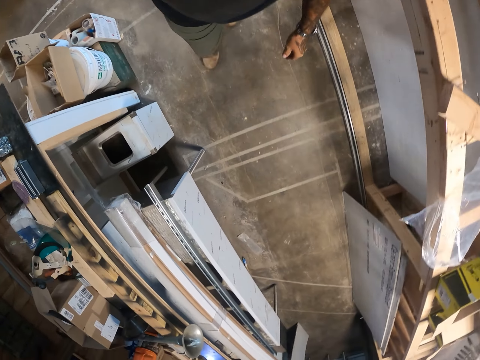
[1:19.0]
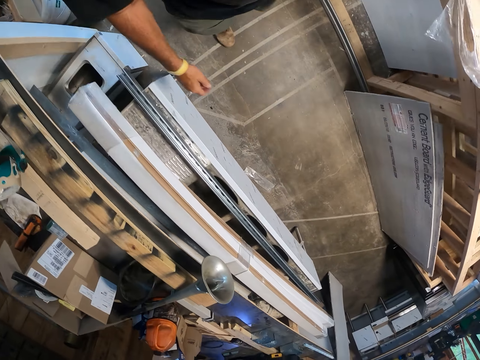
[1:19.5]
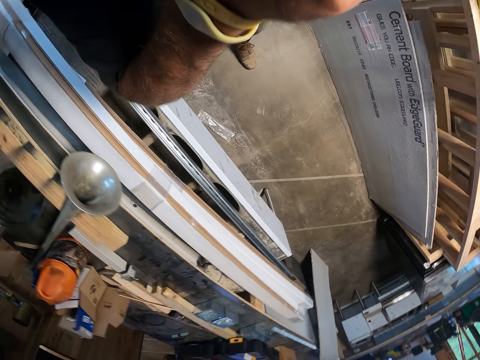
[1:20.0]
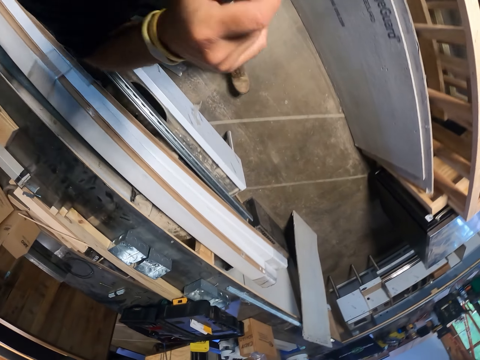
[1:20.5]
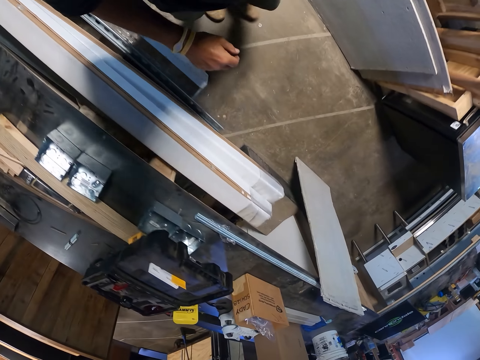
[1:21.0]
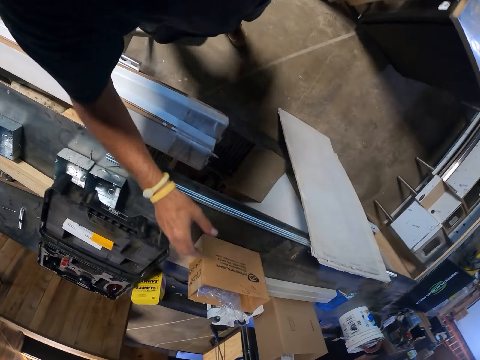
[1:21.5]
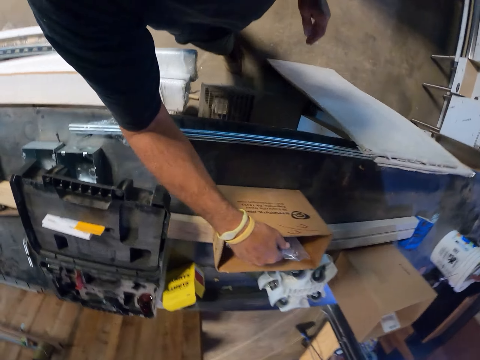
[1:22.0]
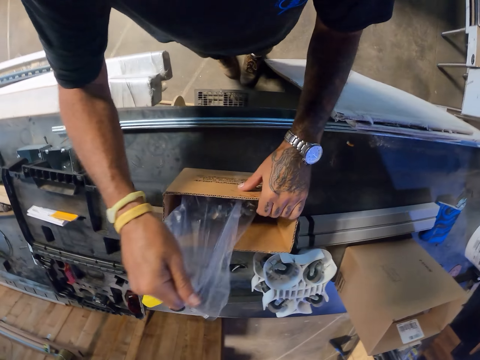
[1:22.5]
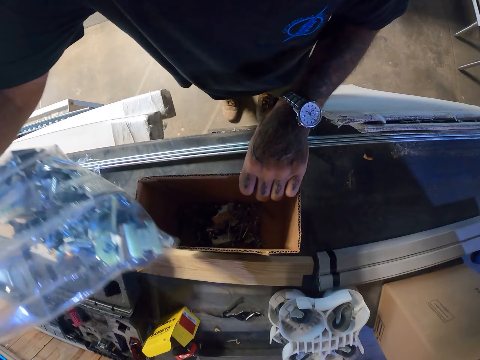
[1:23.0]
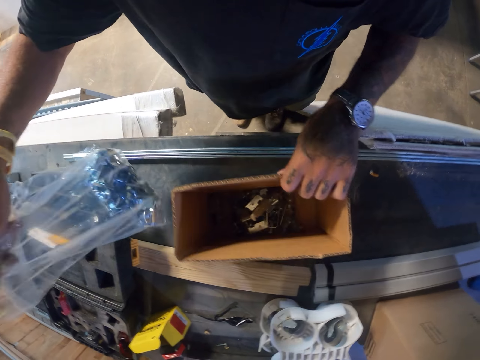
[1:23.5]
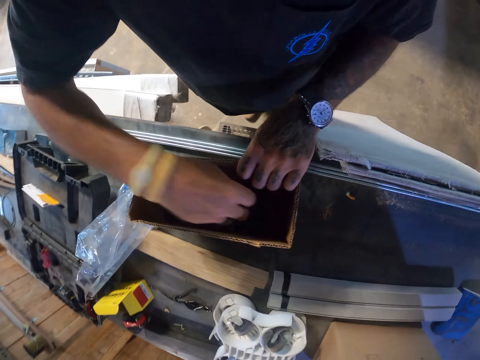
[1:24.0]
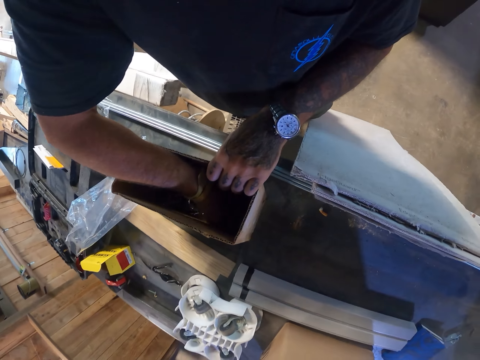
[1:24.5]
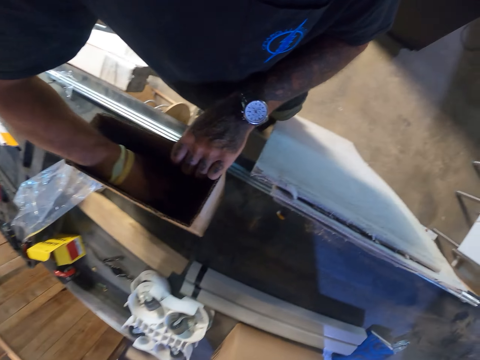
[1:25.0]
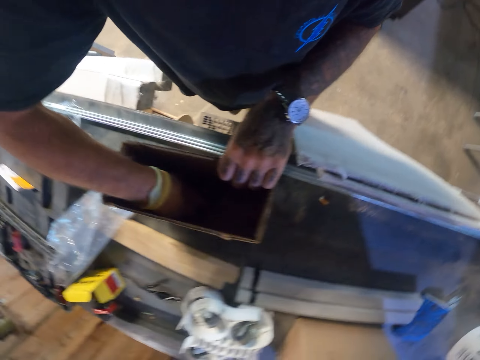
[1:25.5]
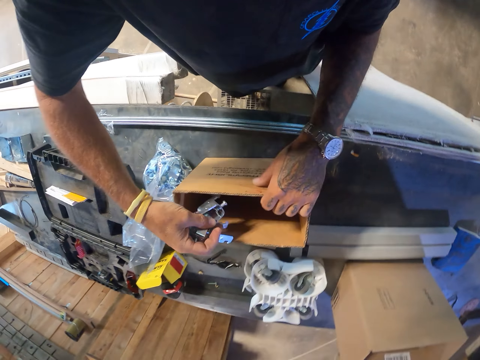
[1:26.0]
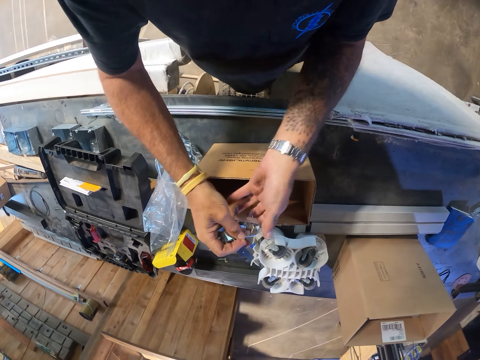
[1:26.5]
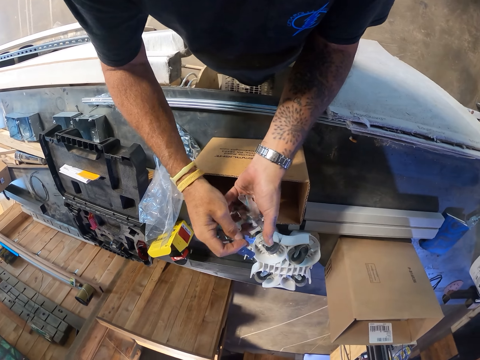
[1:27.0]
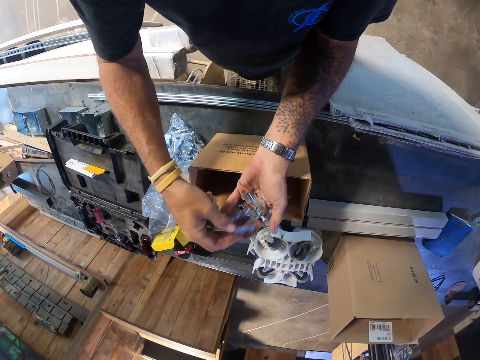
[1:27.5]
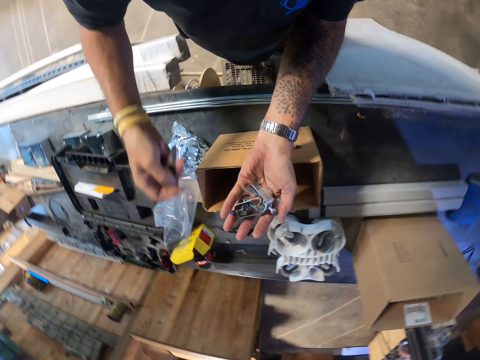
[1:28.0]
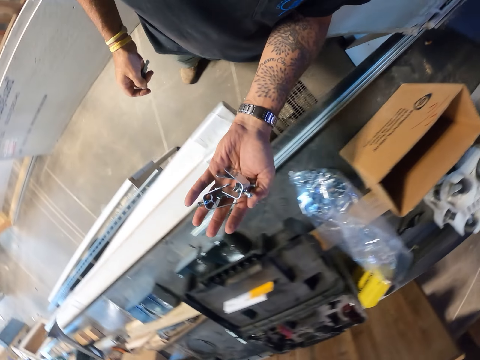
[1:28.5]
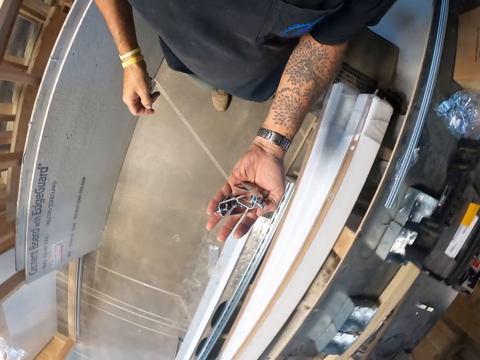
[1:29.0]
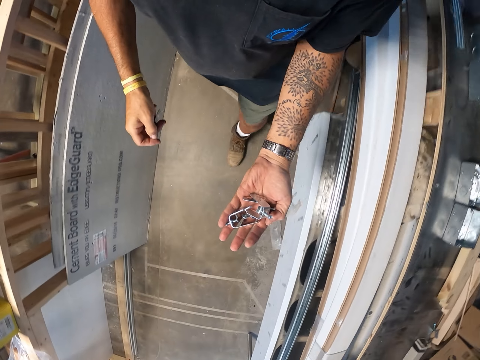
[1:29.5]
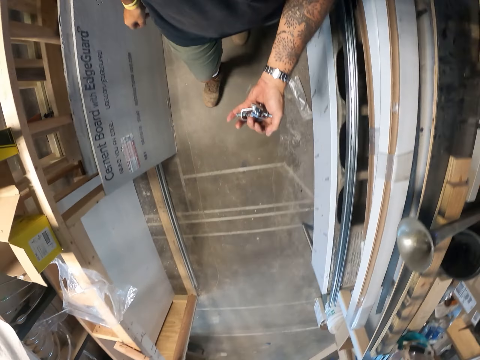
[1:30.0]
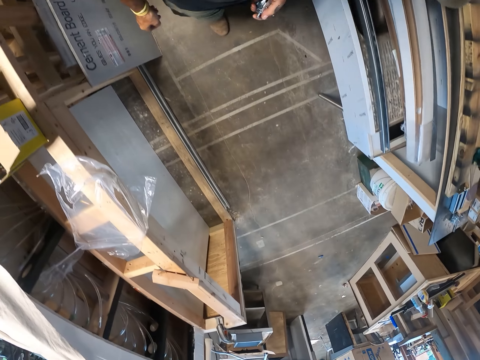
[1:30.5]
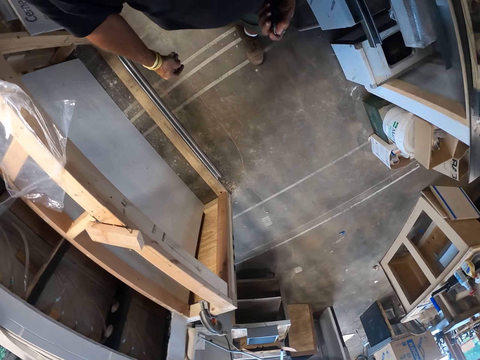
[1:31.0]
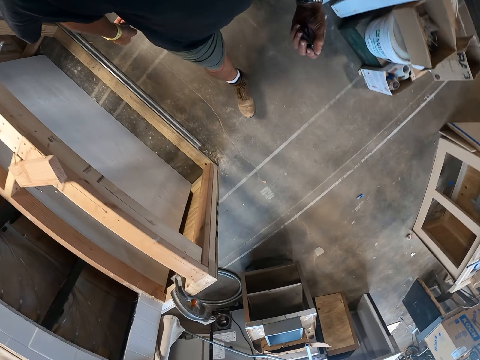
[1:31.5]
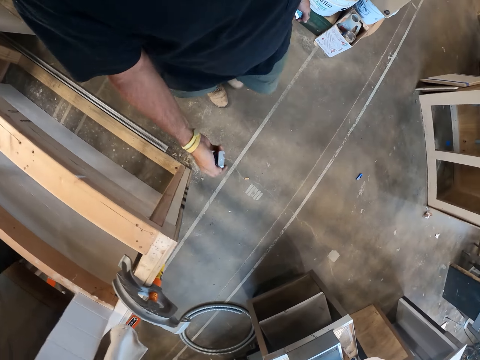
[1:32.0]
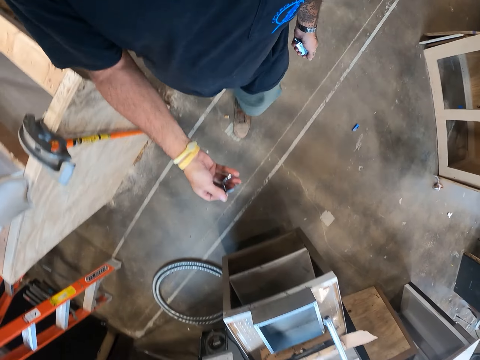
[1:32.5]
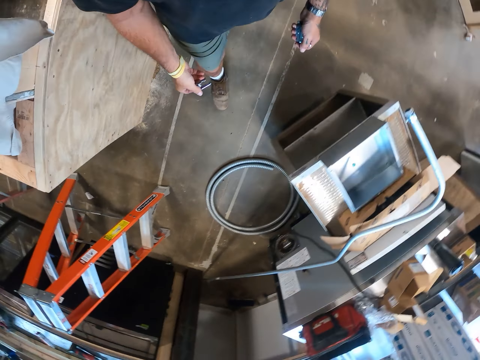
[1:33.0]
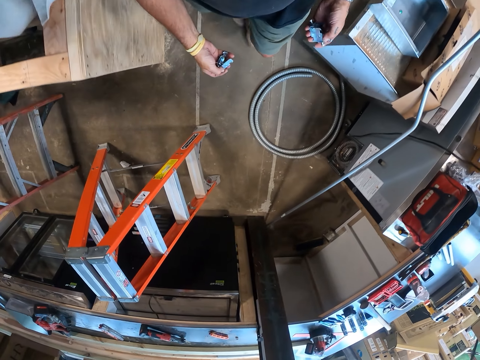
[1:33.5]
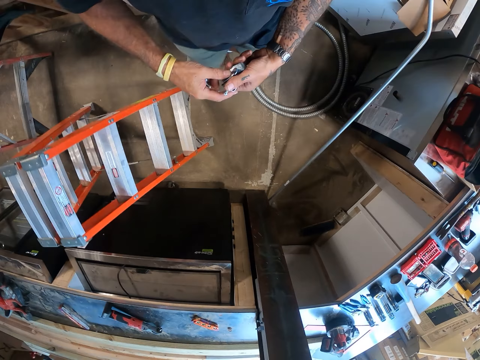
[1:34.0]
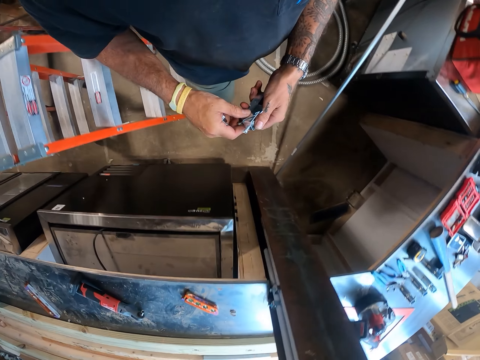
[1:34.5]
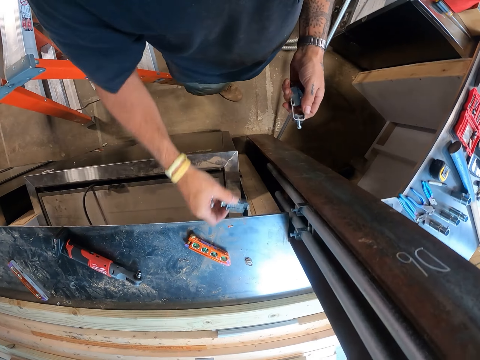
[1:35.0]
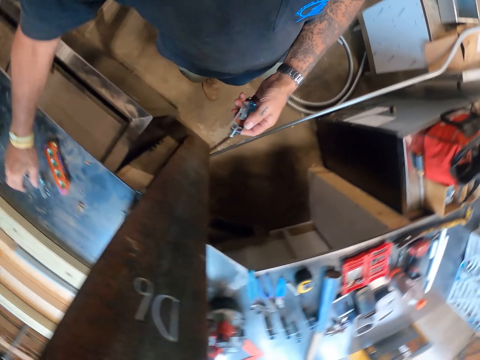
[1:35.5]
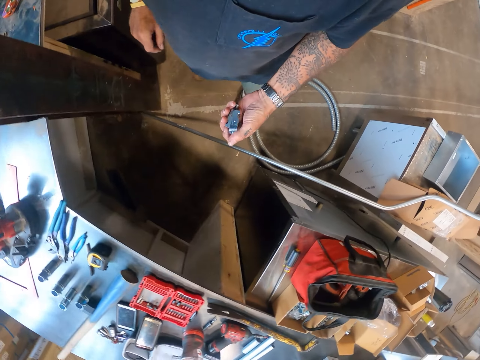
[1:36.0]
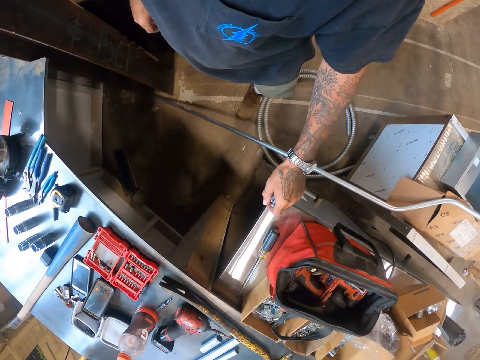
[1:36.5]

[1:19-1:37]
The camera wearer lifts his right hand. He picks up a polythene bag. He moves an object. He puts the polythene bag on a table. He picks up clamps from a box. He walks around the workshop. He puts a clamp on the table.

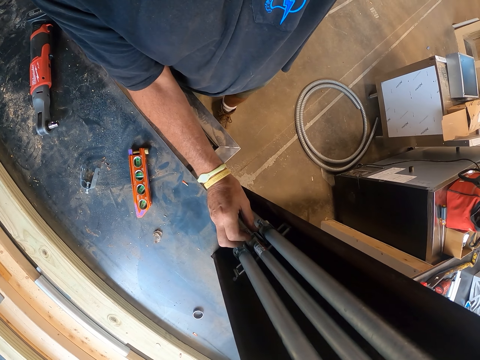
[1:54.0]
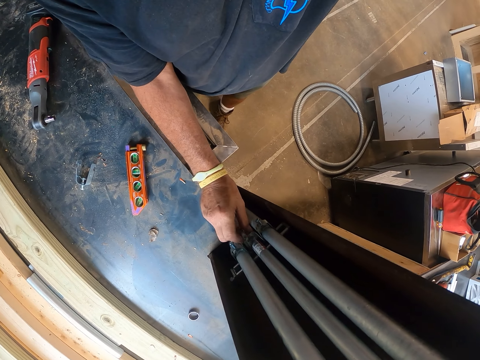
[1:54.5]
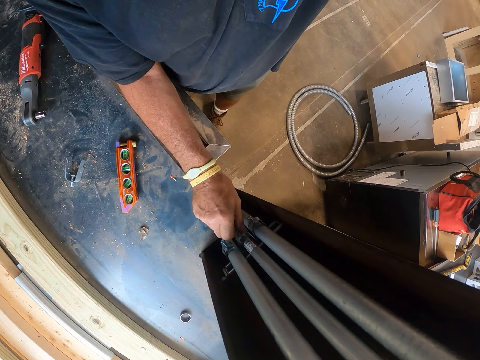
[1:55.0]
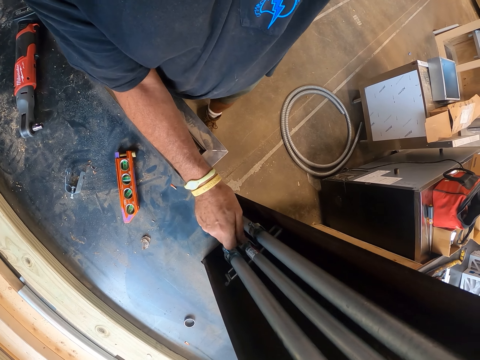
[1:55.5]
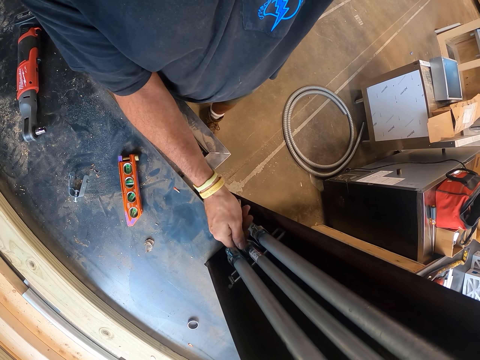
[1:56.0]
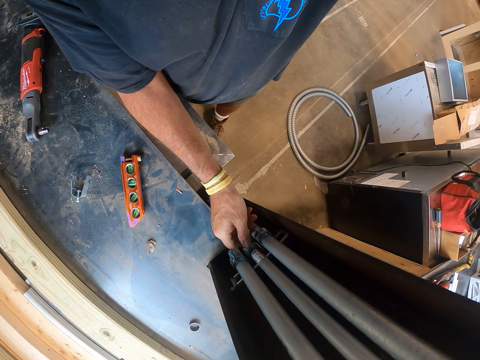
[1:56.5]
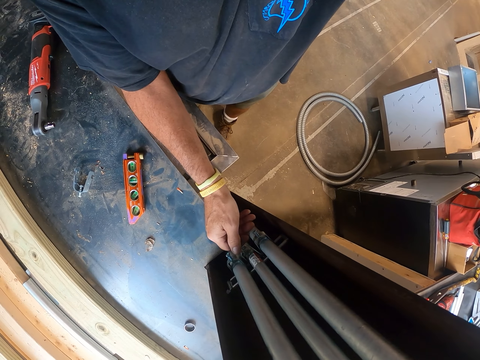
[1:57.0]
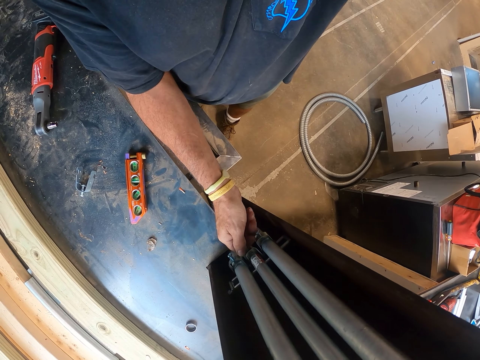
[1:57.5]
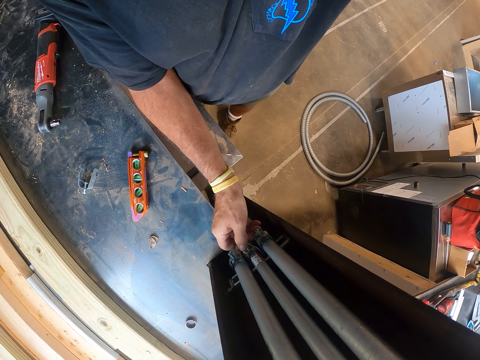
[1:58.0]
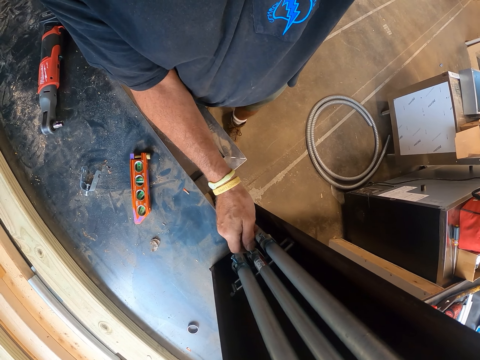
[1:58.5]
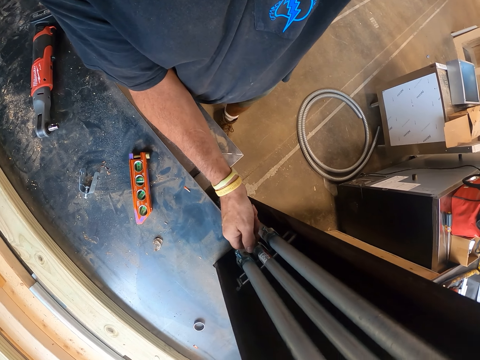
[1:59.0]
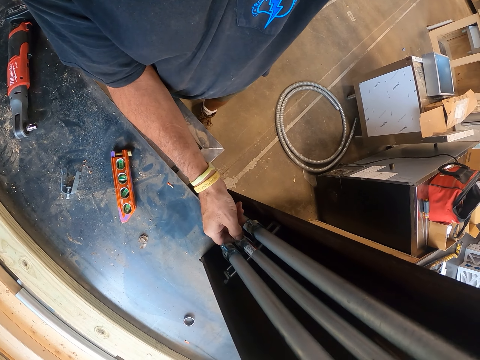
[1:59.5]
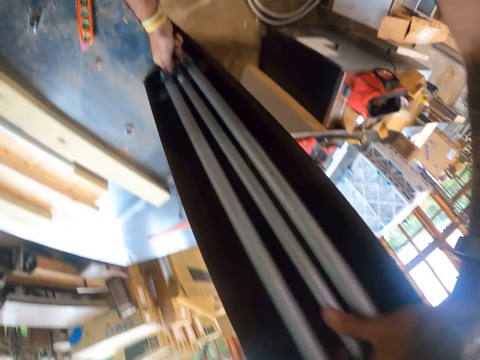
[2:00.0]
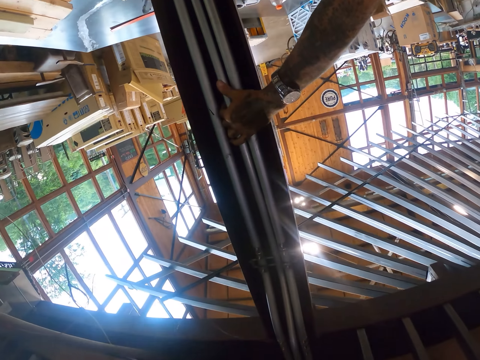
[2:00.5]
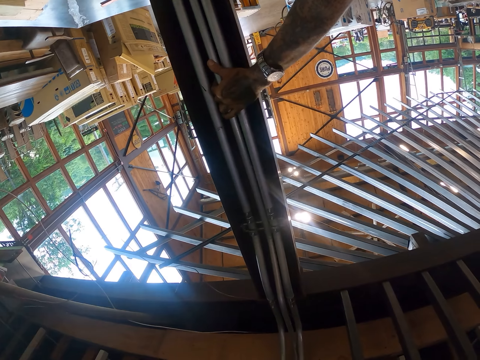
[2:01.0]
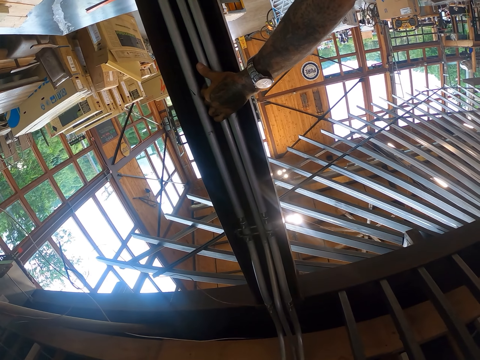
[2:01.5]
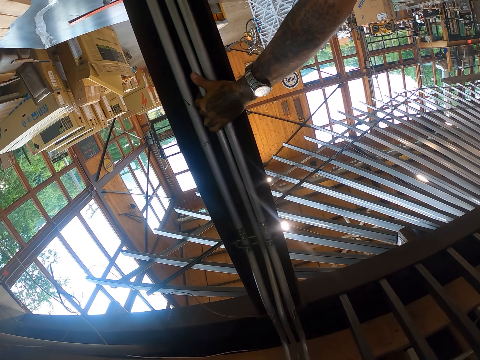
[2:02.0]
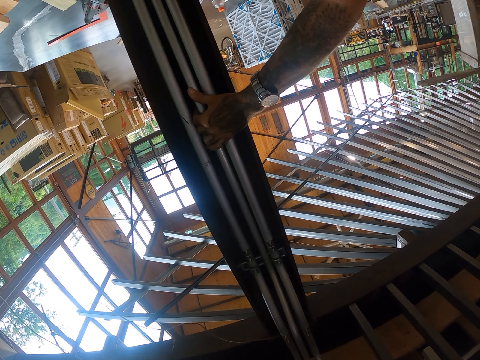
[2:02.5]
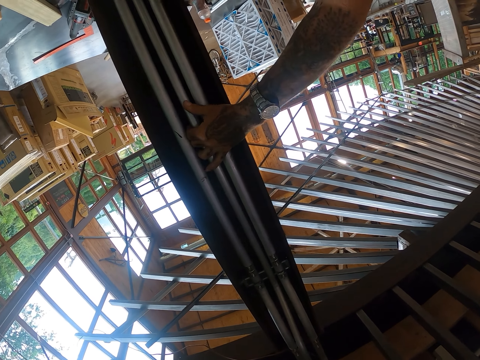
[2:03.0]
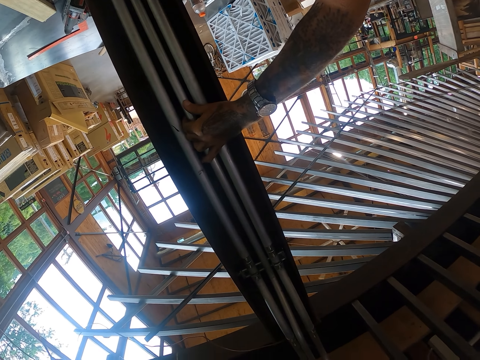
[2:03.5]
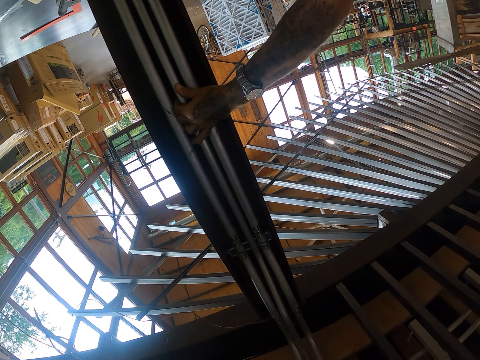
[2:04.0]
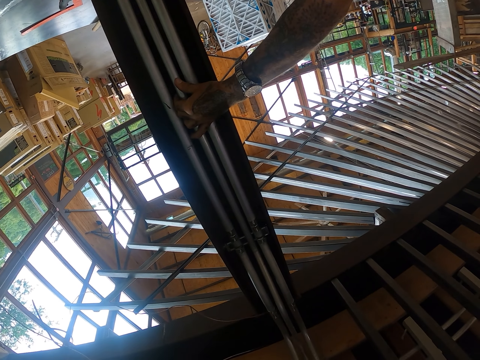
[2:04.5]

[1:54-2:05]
The camera wearer fixes something on the steel. They hold a pipe with a clamp.
